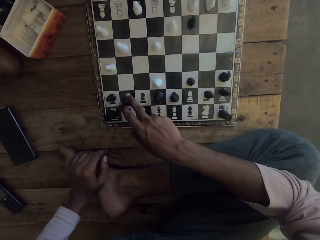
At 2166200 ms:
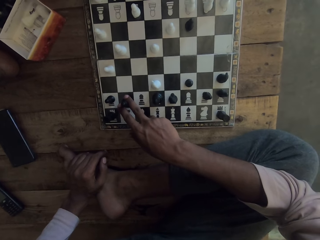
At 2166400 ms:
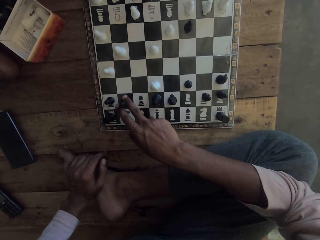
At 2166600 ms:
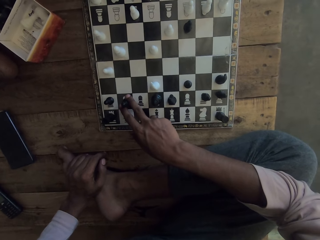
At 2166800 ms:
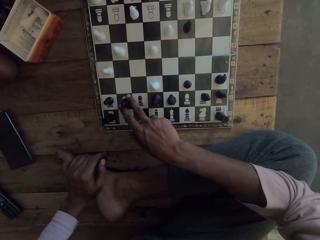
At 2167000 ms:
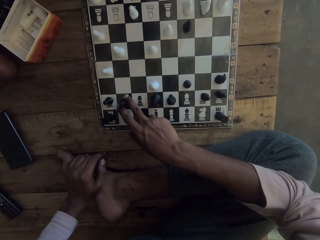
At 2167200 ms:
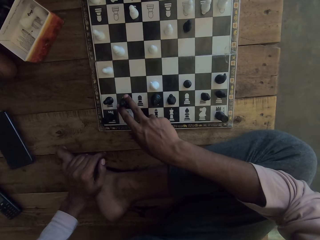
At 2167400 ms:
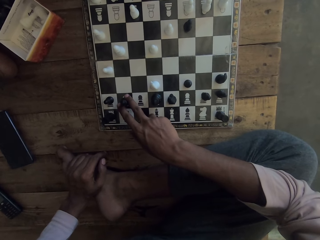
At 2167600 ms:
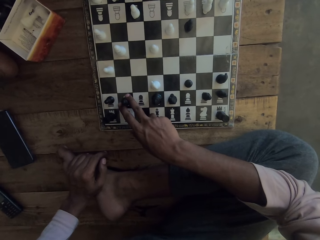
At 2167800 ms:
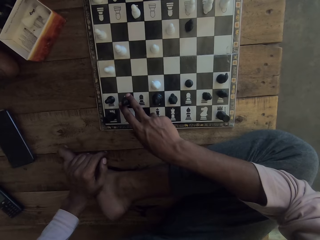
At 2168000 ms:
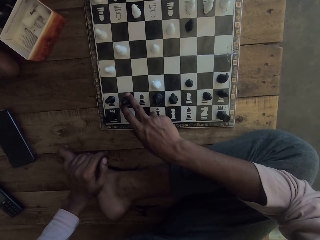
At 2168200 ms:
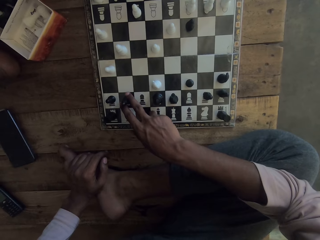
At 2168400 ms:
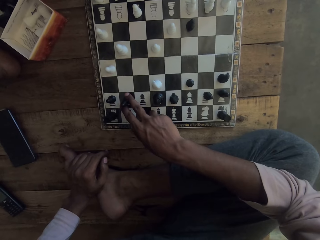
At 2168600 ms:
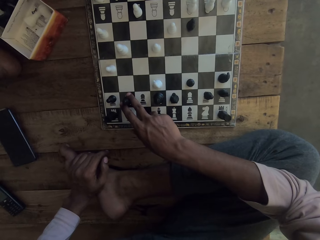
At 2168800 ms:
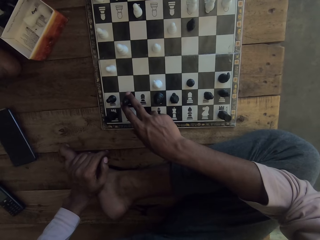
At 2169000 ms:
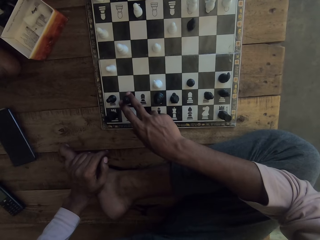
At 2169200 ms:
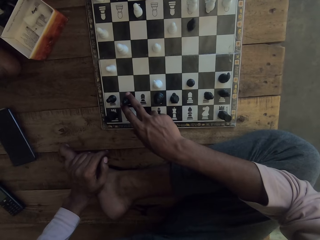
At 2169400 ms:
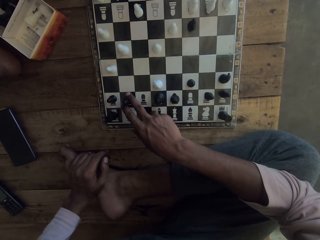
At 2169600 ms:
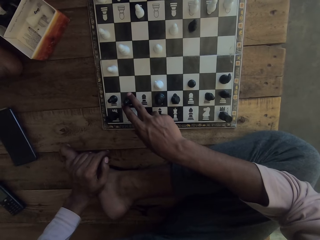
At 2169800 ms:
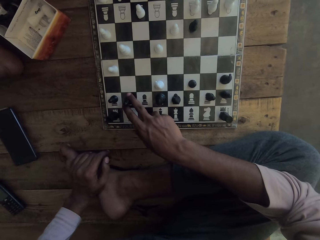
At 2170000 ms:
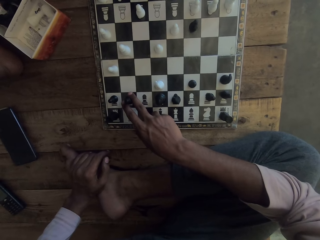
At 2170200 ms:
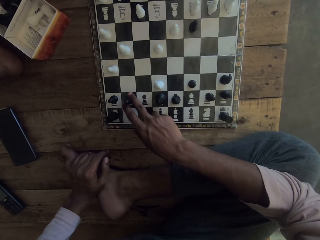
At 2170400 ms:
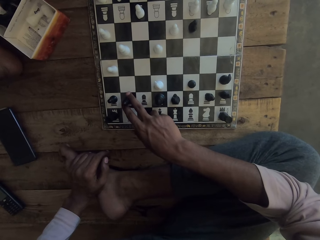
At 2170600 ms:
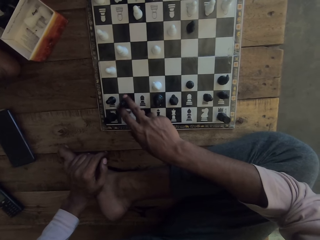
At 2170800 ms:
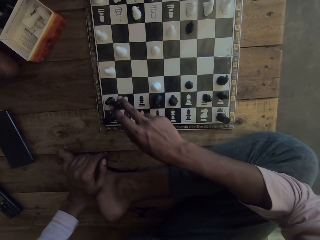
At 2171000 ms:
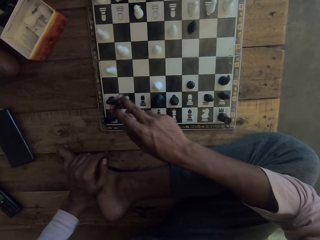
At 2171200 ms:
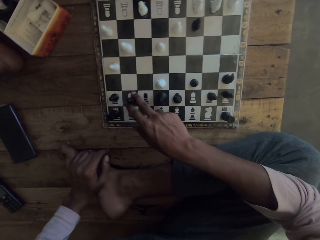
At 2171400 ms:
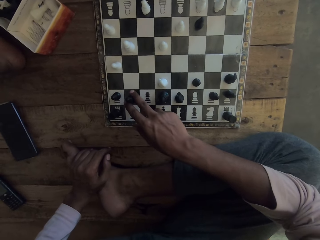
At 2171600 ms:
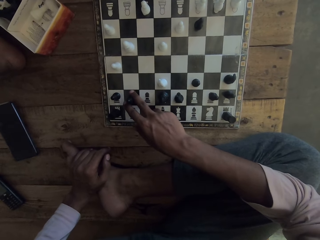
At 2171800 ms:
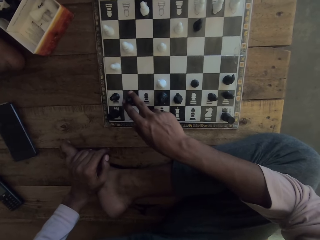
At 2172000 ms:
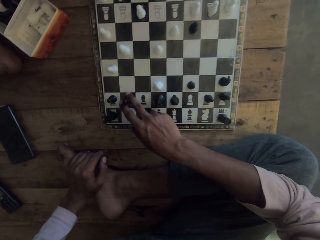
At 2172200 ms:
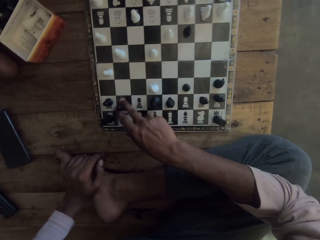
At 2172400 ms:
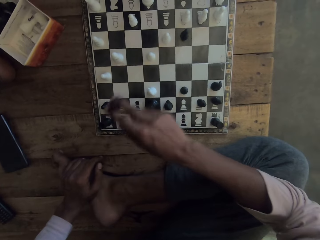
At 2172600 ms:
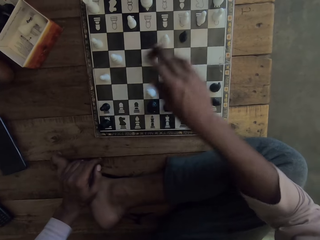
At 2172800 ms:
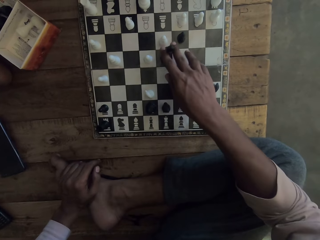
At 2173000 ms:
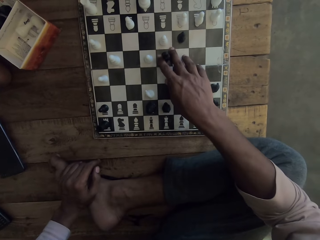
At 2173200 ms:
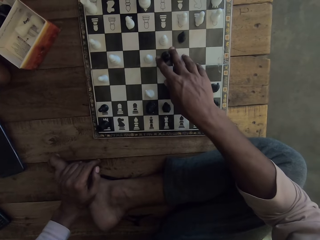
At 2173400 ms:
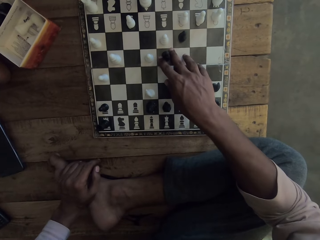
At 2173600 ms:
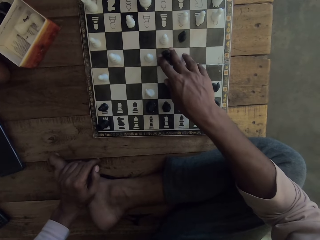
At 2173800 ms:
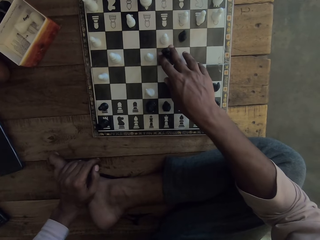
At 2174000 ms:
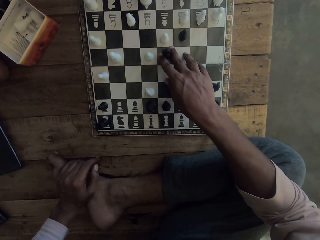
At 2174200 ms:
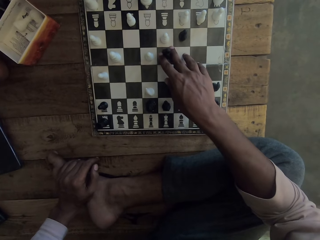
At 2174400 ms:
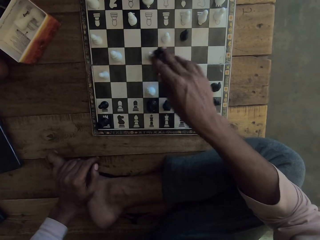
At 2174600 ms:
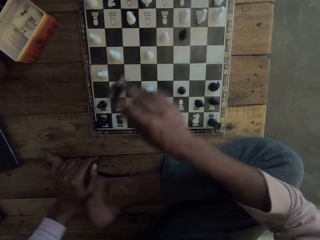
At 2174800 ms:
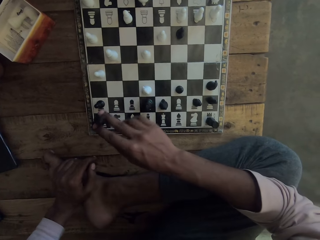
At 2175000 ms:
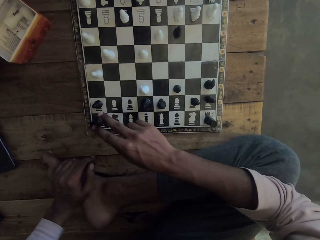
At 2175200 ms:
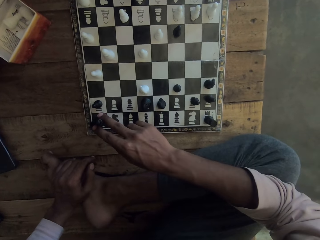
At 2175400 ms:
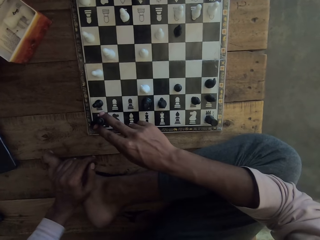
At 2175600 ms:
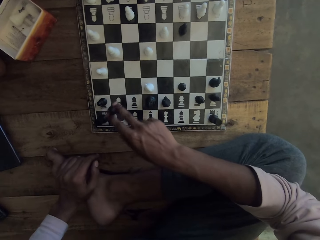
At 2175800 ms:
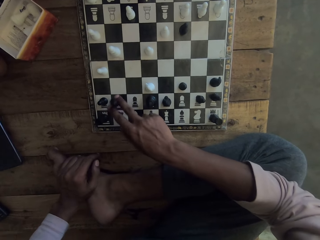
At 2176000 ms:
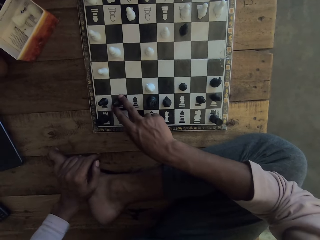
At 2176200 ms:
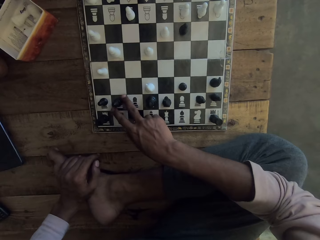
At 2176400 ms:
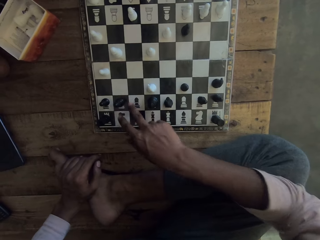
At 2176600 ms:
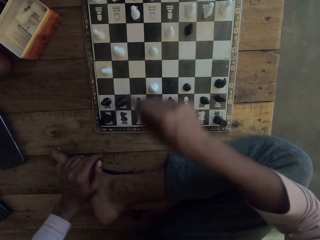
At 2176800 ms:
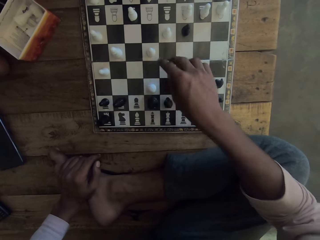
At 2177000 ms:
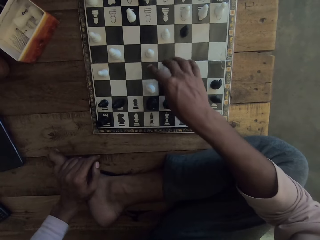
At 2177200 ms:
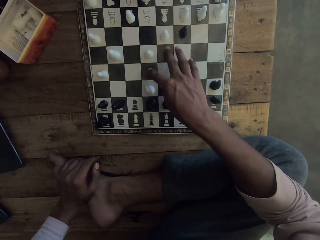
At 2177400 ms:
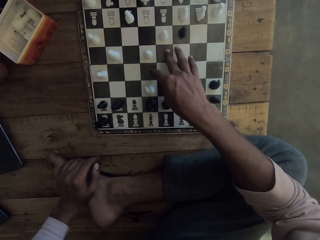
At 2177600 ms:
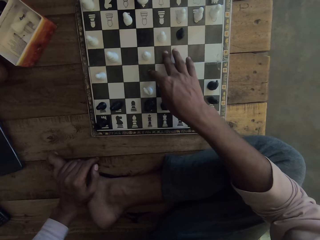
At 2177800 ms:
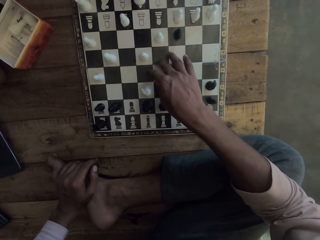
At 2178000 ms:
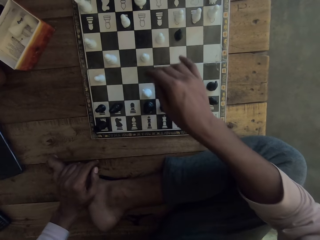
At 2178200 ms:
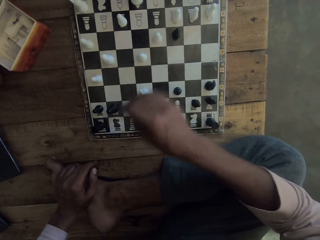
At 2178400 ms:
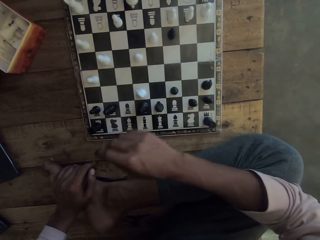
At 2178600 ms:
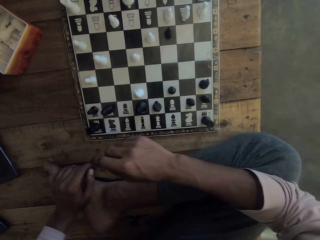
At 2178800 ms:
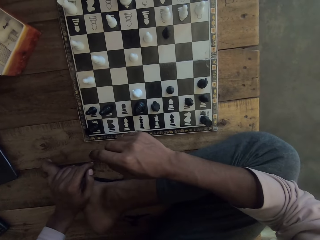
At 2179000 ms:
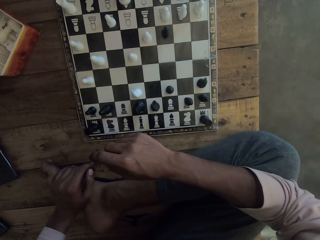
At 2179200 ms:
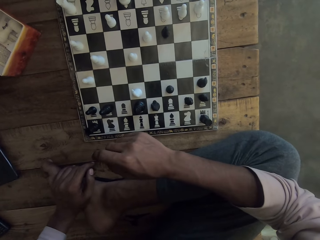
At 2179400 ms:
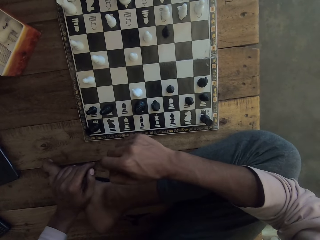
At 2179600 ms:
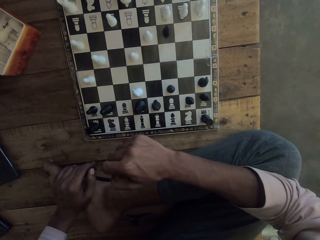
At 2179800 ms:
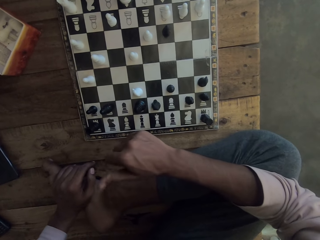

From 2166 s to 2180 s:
The camera wearer holds the chess board piece. He lifts the chess piece. He puts the chess piece on the chess board. He lifts the chess piece. He moves the chess piece. He puts the chess piece on the chess board. He holds the chess piece. He lifts the chess piece. He moves the chess piece. He puts the chess piece on the chess board. He moves the chess piece. He touches the chess board with his right hand.

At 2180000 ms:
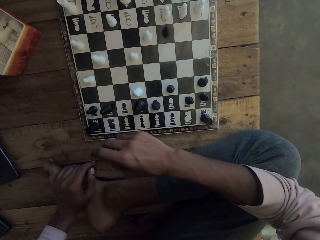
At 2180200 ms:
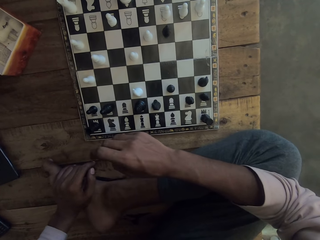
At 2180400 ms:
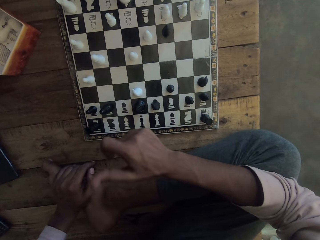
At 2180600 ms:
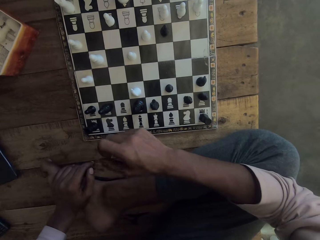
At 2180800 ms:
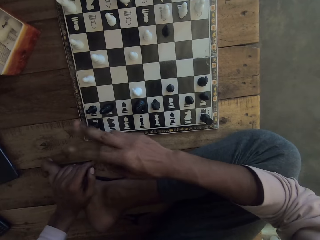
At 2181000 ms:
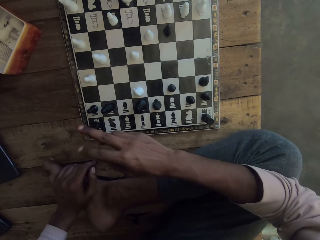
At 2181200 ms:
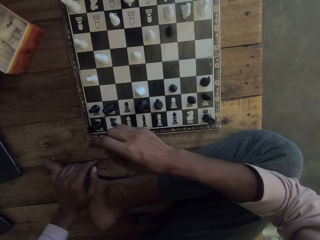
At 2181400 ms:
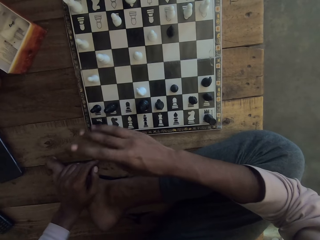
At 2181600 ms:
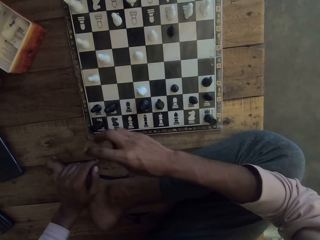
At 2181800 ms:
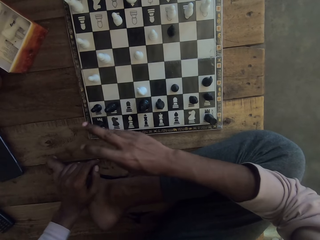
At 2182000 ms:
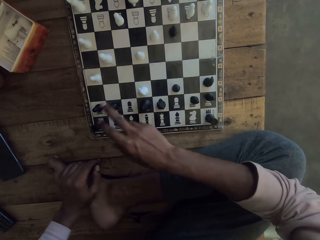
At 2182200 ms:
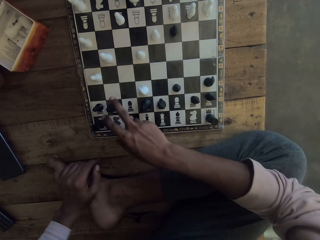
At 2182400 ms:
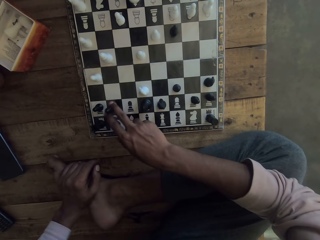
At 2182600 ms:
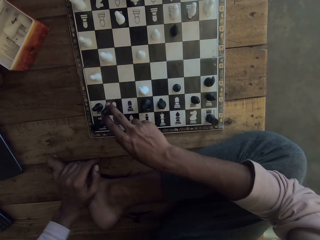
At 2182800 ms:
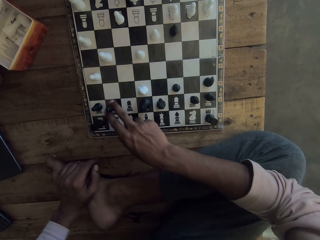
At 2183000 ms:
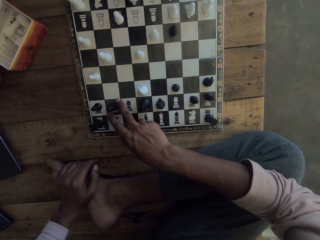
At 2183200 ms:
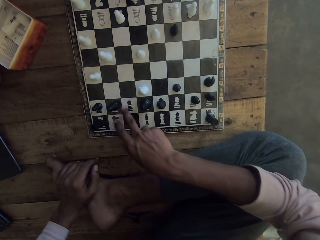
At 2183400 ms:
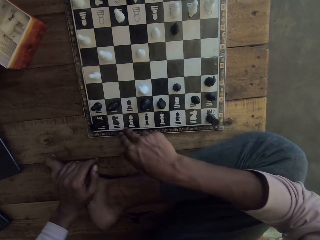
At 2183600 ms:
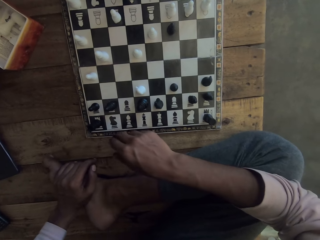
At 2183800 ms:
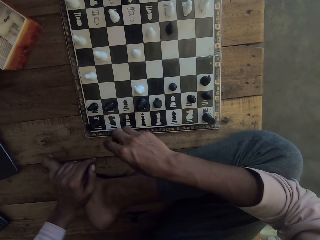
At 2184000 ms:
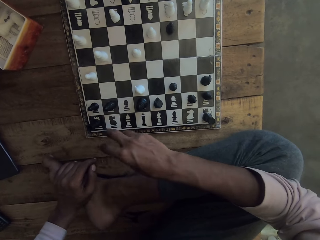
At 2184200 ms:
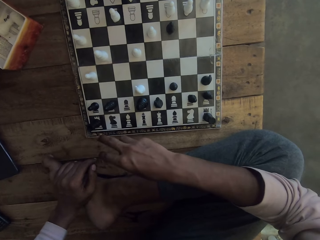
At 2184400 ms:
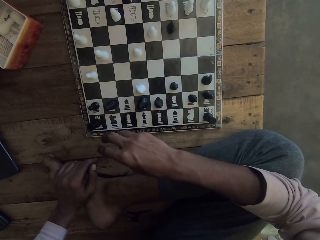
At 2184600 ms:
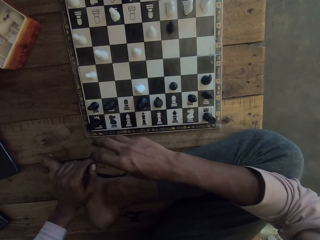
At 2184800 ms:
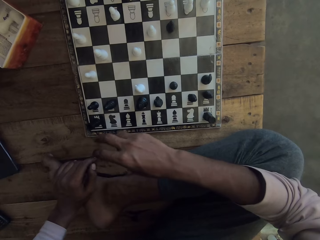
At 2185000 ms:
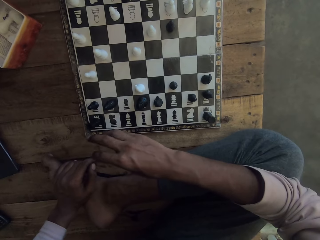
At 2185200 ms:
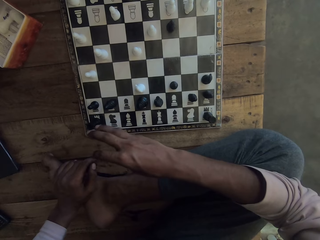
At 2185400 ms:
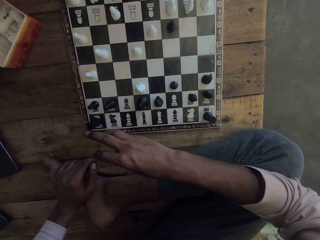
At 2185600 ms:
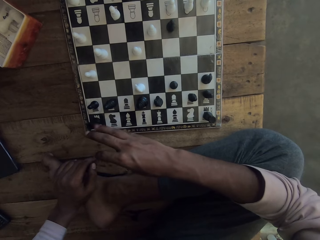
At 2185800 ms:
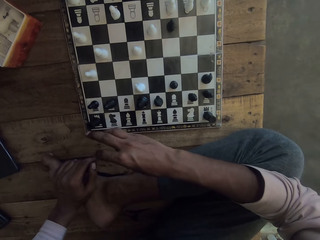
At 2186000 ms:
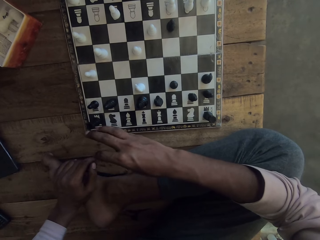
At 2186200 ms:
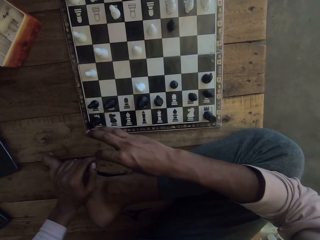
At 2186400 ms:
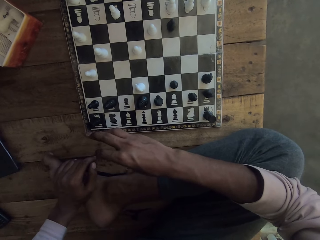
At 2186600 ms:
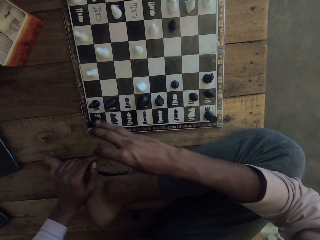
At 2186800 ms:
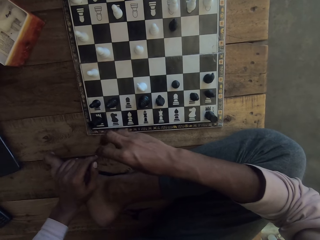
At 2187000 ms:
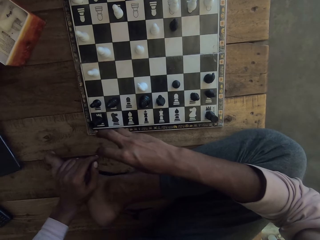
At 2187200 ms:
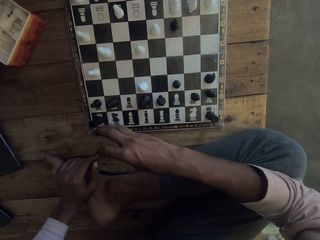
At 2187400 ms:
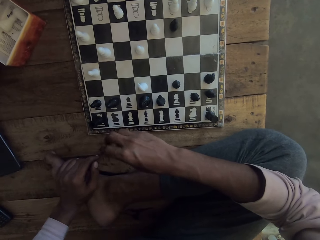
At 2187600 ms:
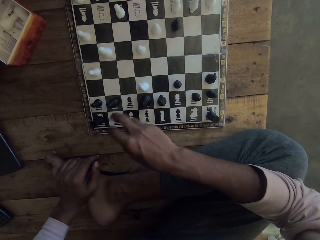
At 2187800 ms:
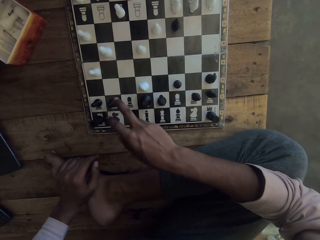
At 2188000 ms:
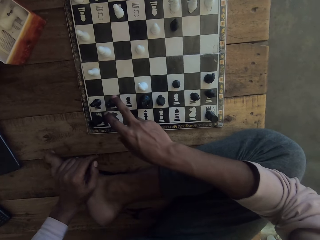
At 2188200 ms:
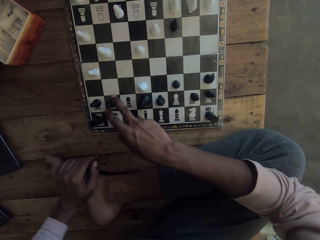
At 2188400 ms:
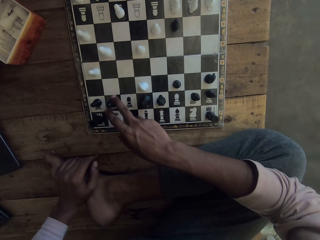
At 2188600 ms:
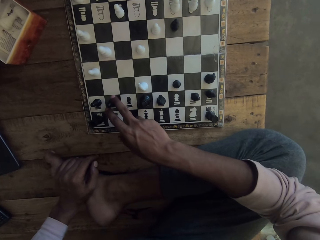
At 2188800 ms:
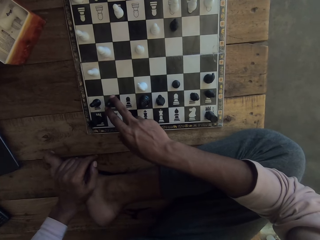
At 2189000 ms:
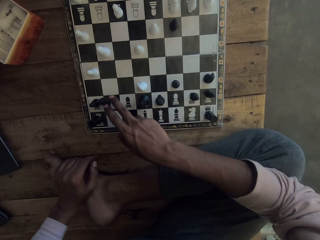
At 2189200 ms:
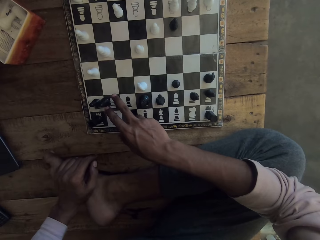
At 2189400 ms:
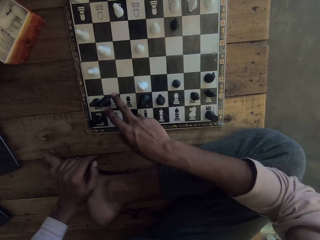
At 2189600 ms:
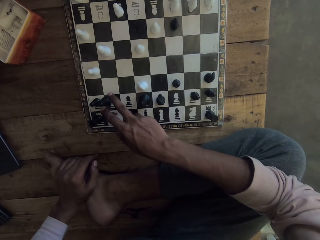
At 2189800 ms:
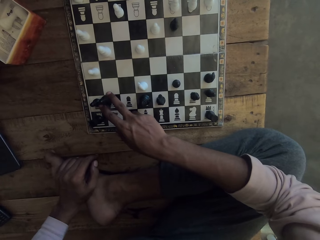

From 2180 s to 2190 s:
The camera wearer stares at the chess board. He plays with his fingers. He holds the chess piece. He lifts the chess piece. He puts the chess piece on the chess board. He moves the chess piece. He plays with his fingers. He stares at the chess board. He holds the chess piece. He moves the chess piece.
